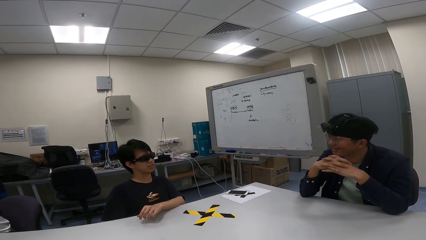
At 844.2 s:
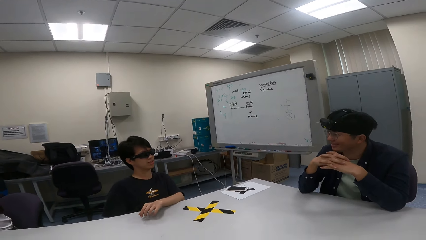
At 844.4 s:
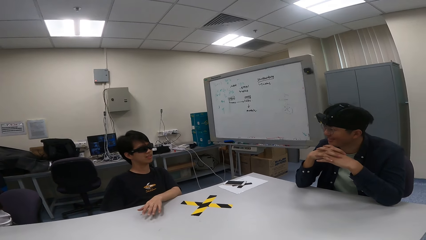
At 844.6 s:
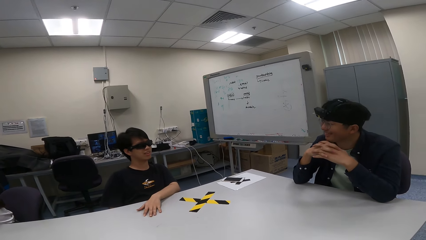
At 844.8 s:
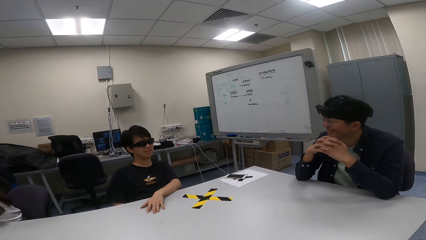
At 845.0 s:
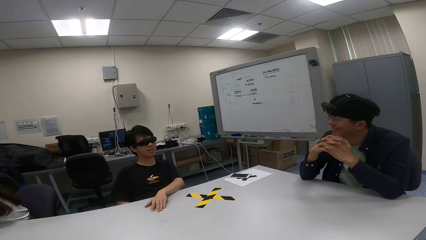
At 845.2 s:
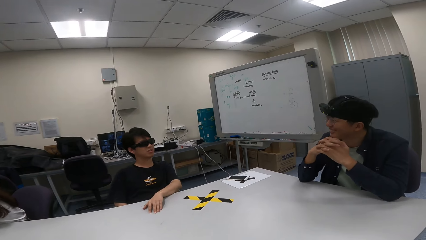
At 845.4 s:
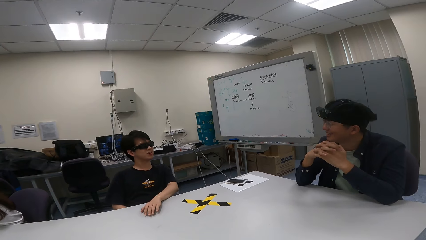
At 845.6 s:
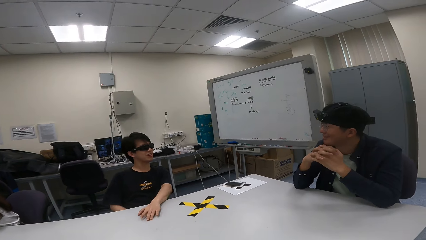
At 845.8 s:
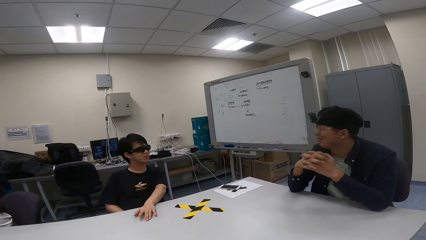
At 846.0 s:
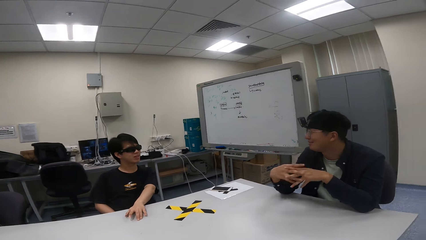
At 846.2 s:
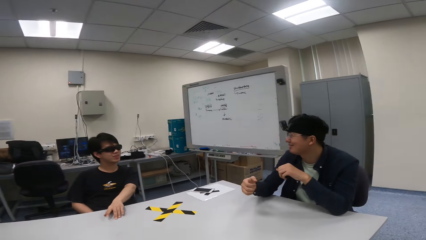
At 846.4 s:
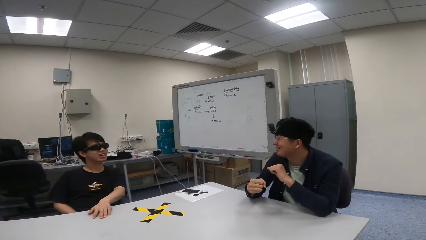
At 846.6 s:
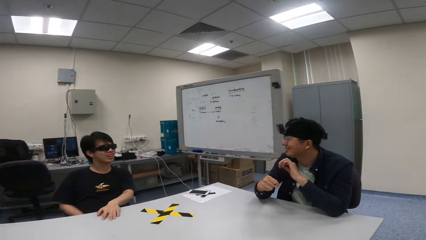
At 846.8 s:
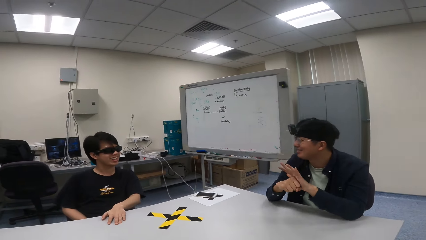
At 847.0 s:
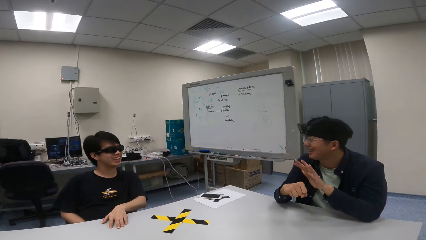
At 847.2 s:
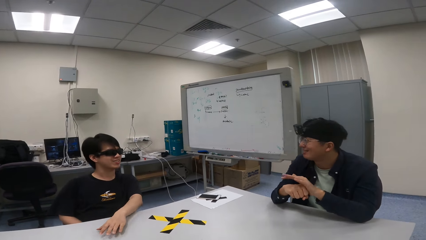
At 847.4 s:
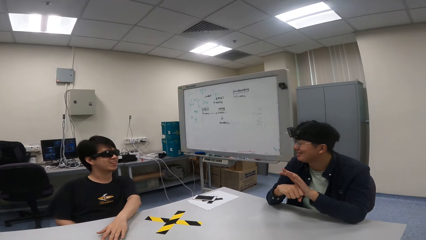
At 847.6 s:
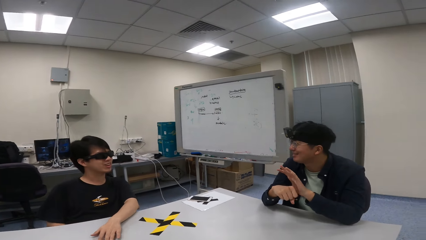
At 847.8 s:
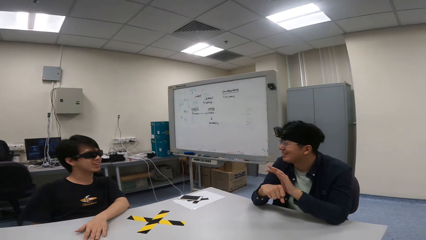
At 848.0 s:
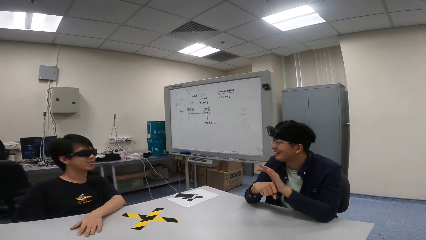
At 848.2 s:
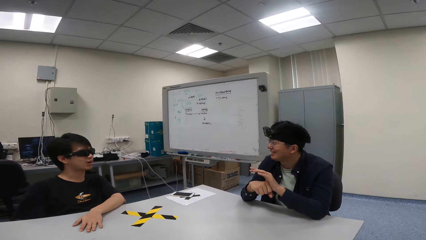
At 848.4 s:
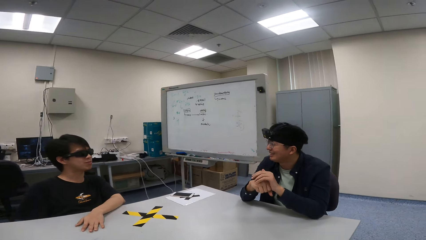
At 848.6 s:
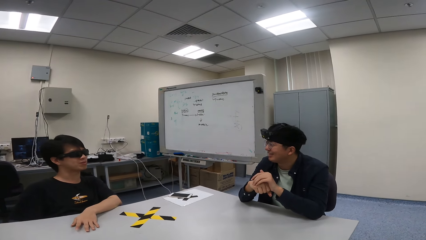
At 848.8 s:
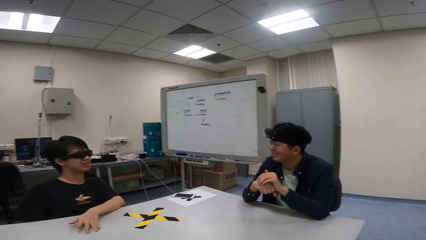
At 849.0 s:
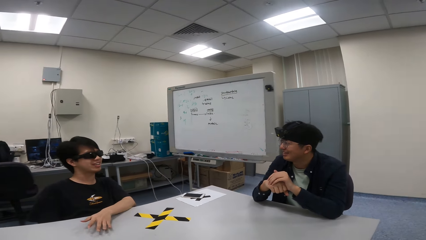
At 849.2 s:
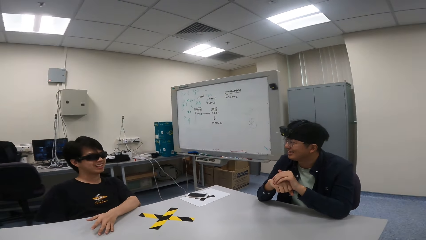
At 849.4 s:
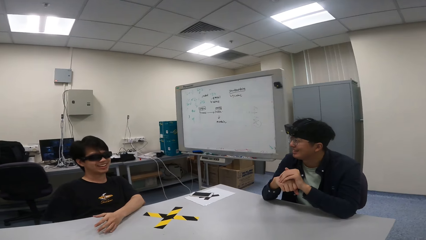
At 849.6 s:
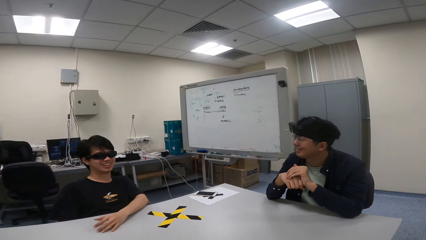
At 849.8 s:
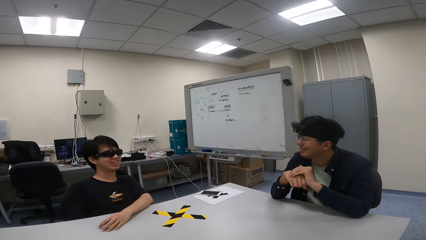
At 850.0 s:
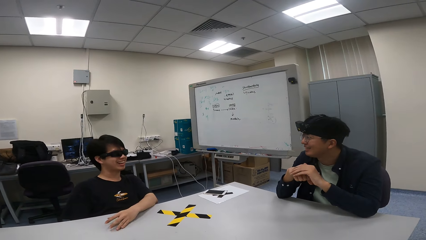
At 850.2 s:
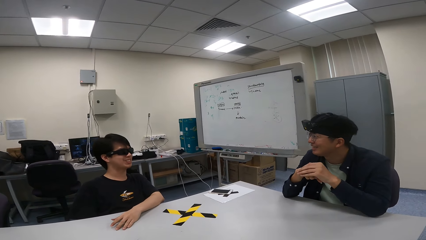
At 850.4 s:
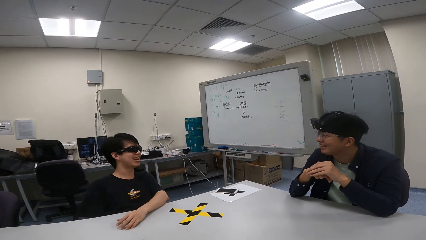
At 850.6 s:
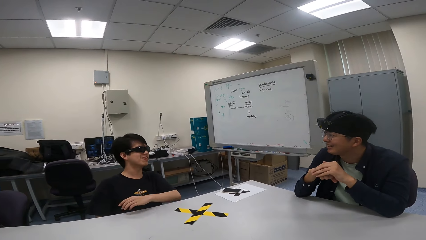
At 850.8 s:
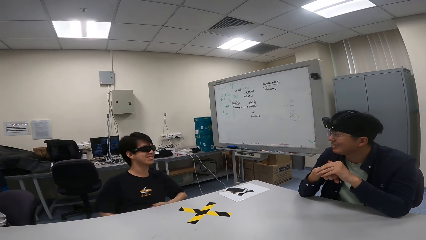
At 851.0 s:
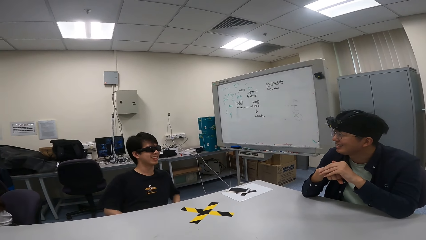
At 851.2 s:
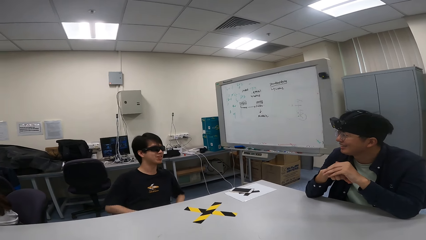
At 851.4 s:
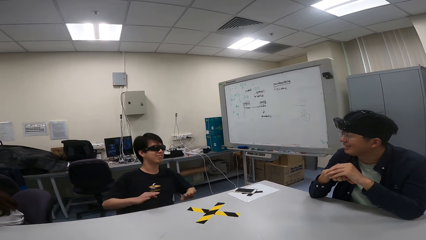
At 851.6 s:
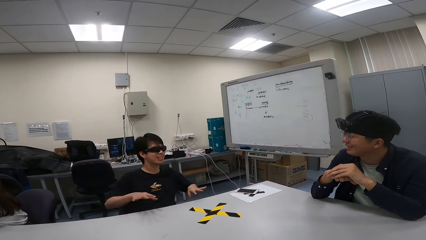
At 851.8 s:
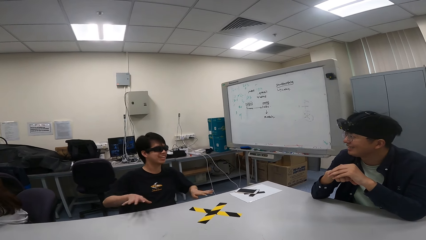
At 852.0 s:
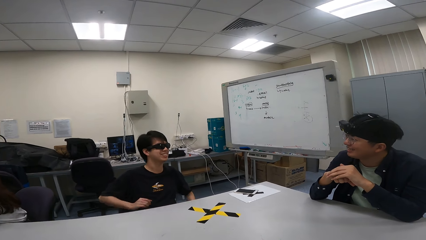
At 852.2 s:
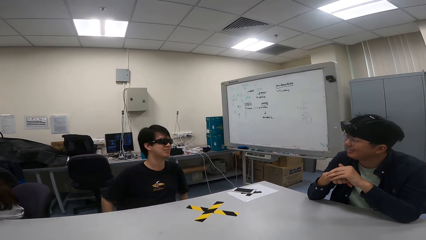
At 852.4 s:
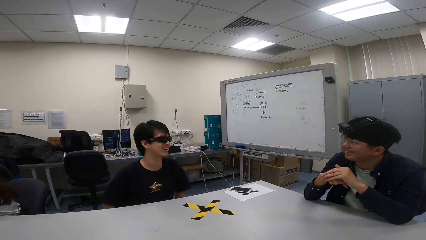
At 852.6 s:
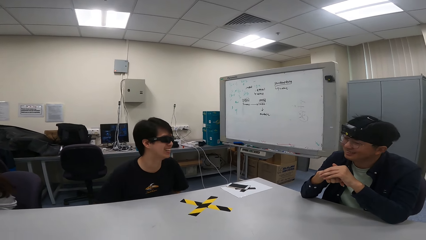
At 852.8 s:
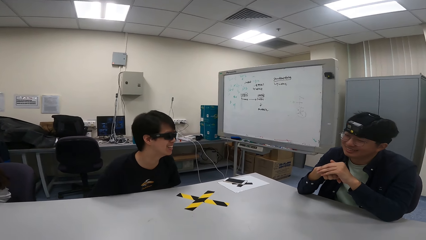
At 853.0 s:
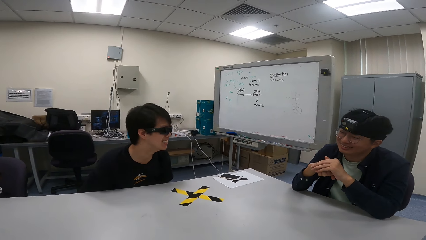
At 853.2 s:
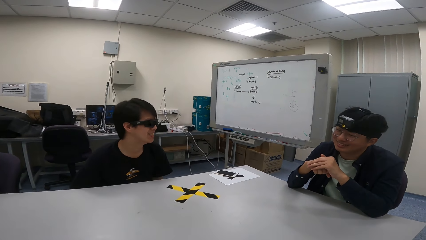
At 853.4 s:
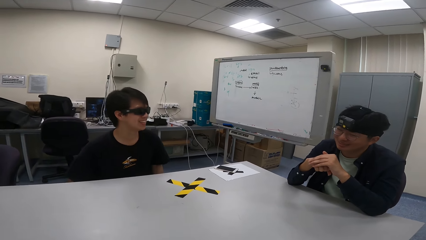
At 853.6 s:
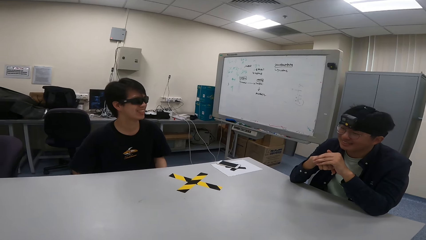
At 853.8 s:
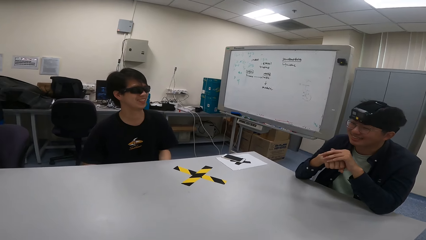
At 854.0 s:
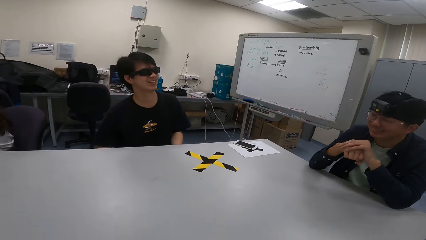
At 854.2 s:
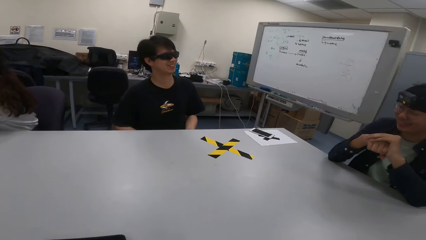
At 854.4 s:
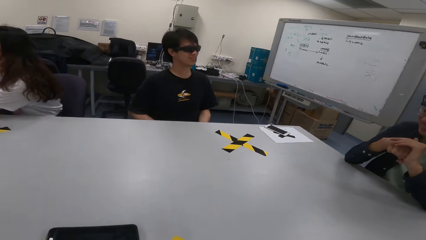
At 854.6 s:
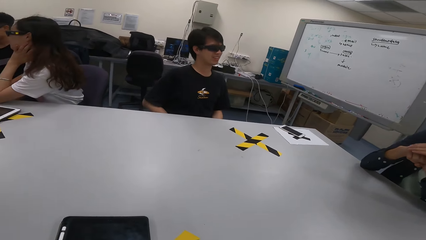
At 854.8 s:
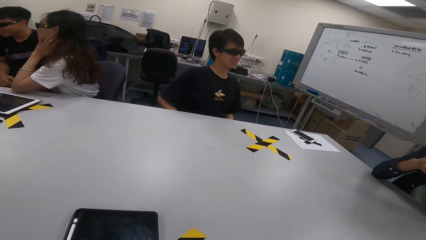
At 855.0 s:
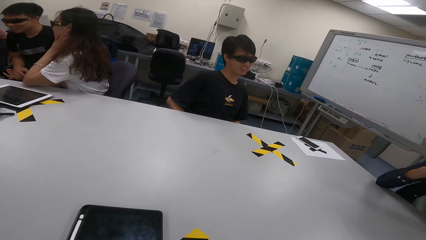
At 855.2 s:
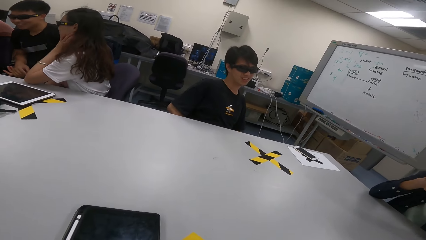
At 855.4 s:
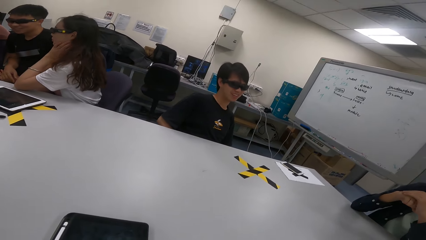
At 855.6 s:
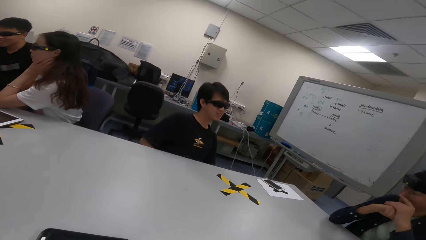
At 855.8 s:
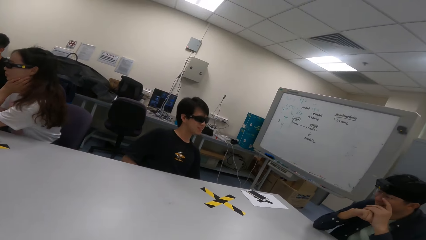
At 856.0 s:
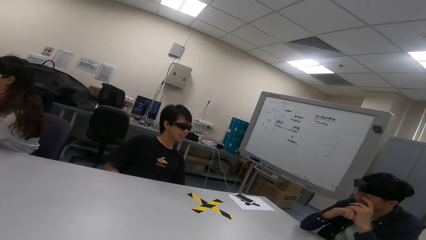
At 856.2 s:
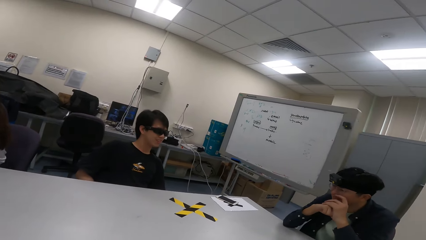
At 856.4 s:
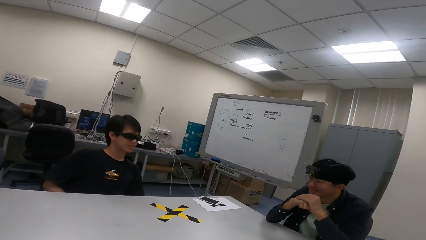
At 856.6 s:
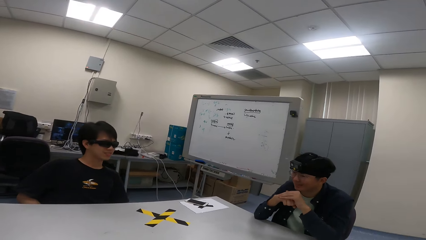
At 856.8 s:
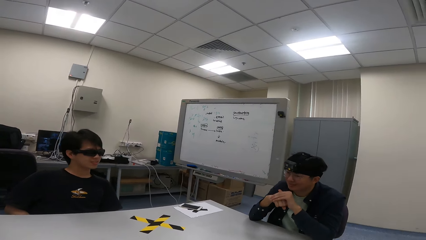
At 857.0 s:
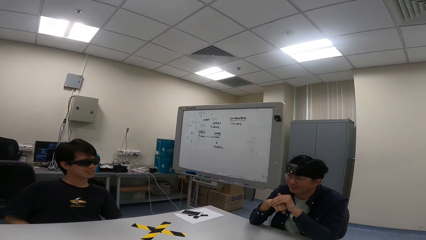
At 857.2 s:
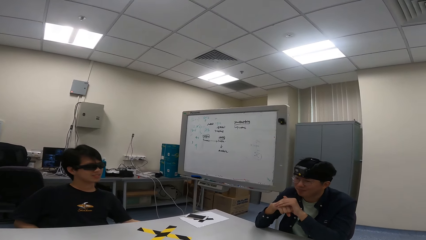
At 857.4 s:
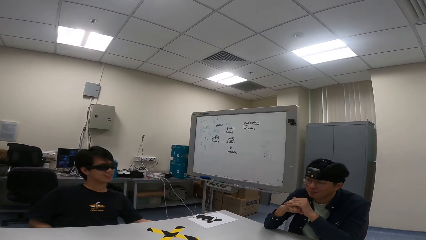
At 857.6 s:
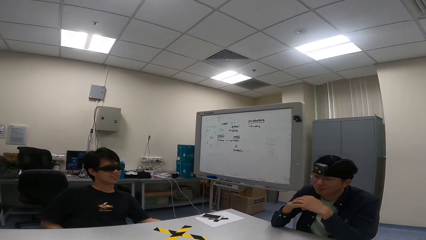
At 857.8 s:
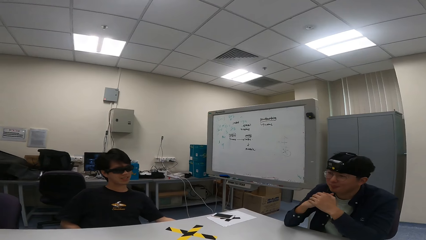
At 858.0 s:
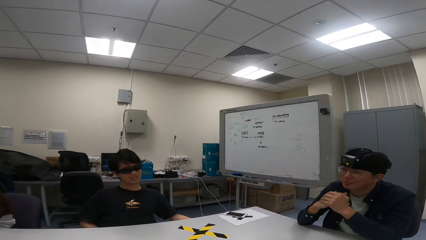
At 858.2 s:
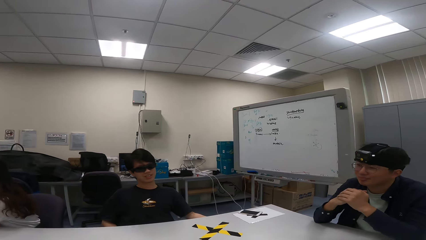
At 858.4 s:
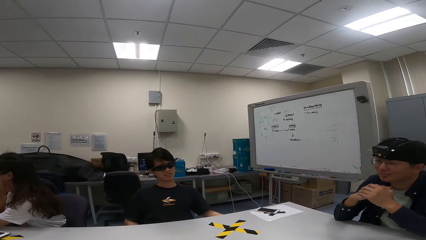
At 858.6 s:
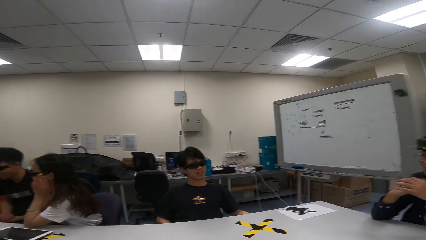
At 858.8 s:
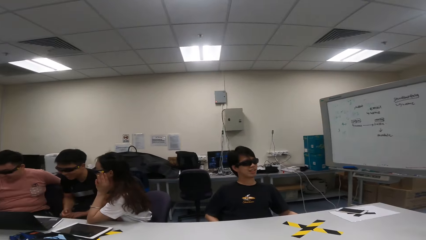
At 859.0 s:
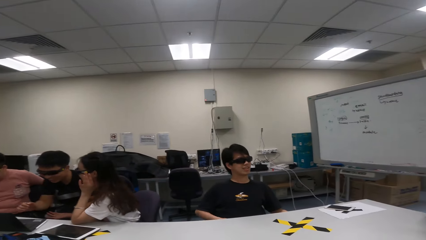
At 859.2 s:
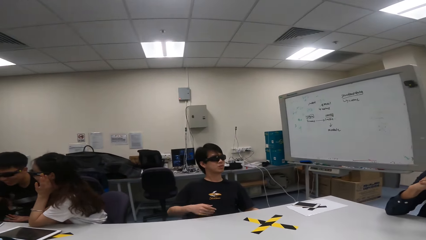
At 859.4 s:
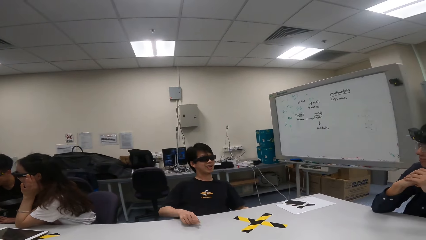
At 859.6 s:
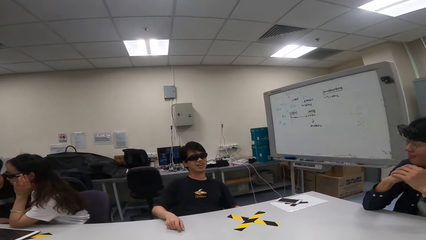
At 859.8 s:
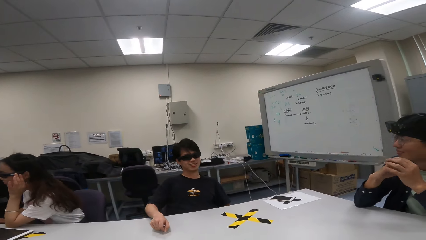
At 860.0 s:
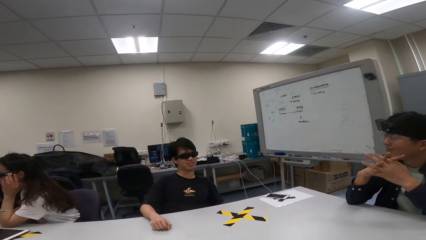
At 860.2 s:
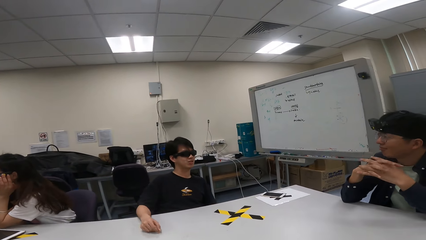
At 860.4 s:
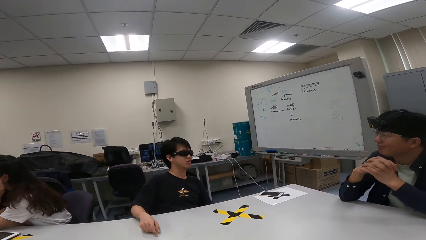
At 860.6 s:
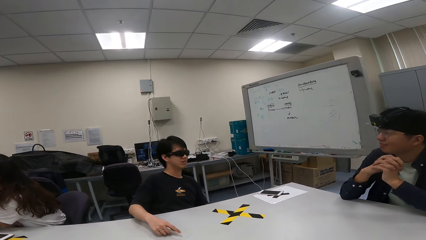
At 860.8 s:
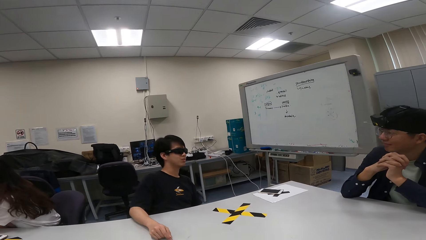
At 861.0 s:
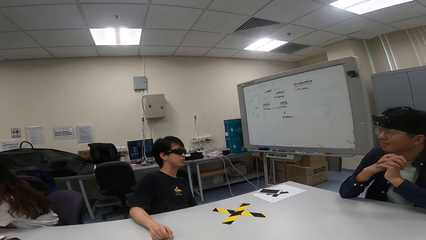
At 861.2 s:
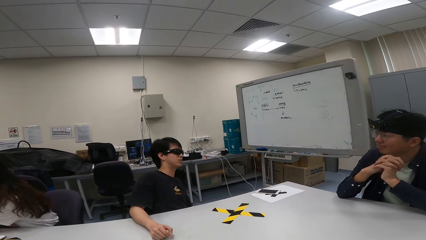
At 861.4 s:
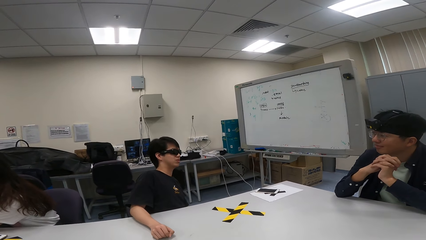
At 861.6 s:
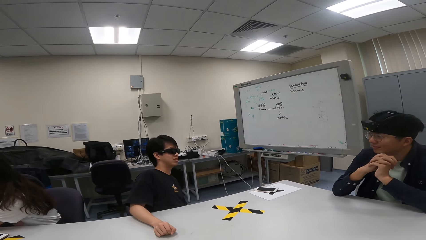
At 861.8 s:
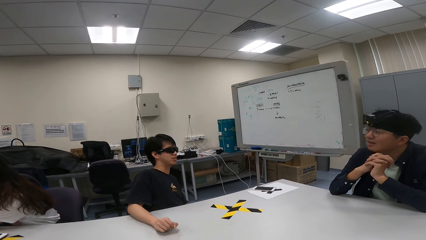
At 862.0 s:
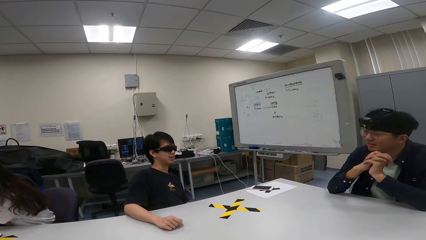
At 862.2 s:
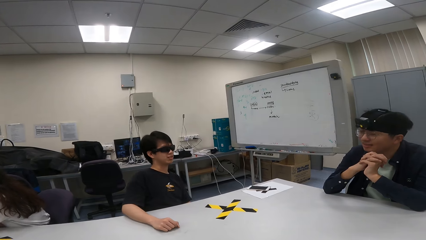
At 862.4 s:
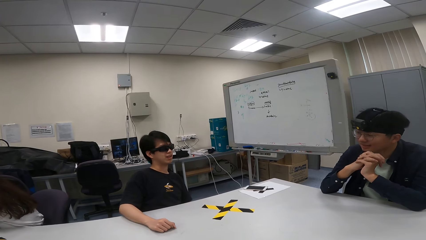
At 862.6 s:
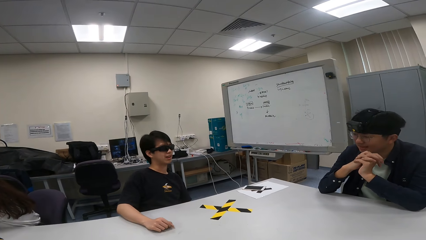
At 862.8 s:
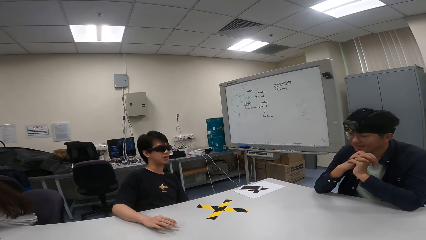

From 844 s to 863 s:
A person swings on a chair. Another person taps the hands. The first person sways the hands. A person moves the chair on the floor. The first person drags a hand on a table.
